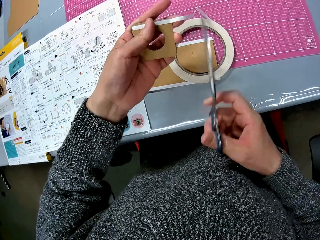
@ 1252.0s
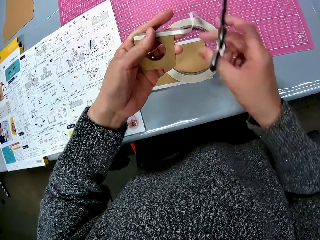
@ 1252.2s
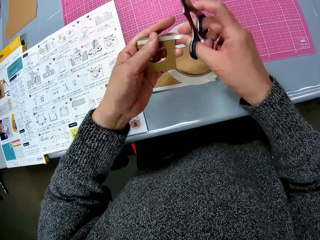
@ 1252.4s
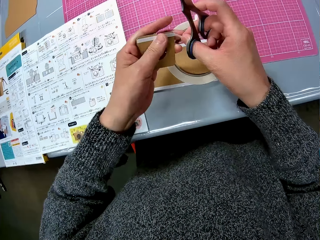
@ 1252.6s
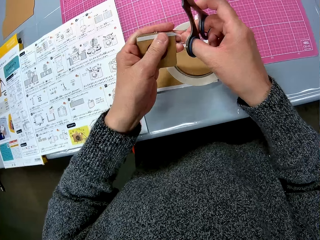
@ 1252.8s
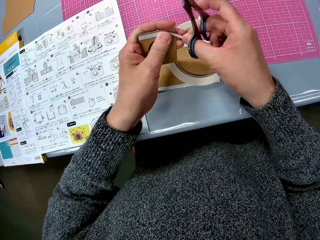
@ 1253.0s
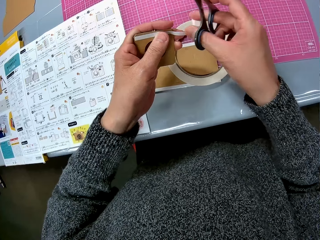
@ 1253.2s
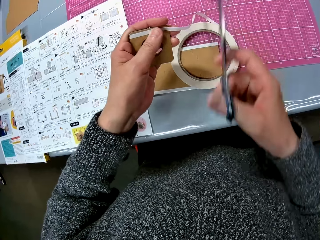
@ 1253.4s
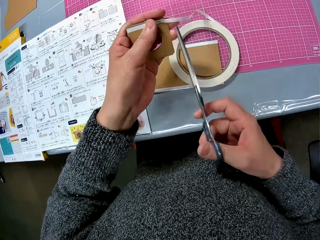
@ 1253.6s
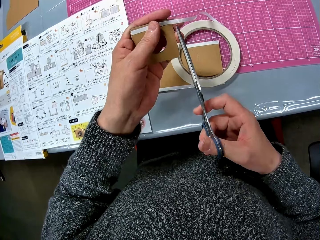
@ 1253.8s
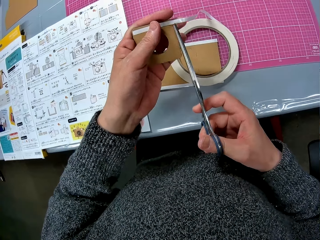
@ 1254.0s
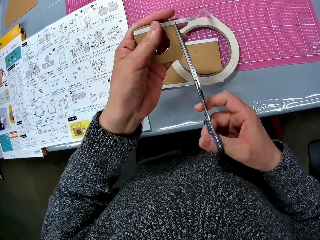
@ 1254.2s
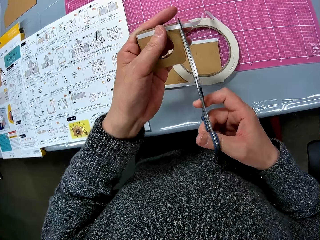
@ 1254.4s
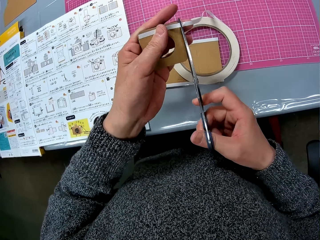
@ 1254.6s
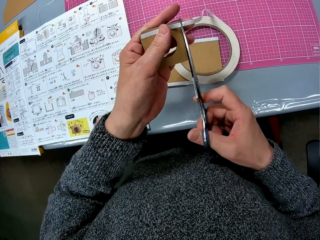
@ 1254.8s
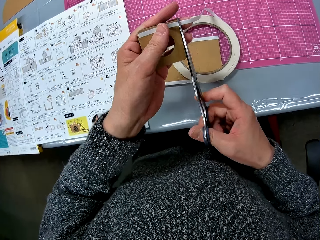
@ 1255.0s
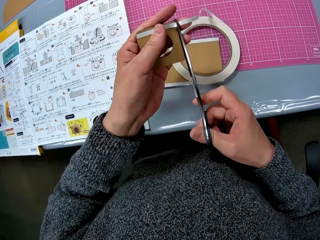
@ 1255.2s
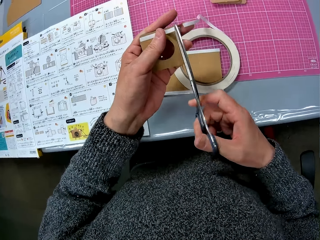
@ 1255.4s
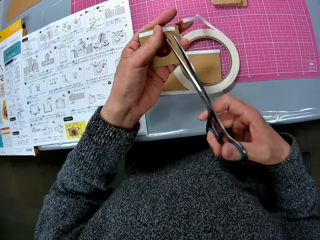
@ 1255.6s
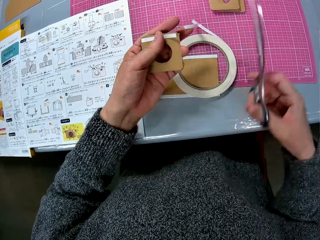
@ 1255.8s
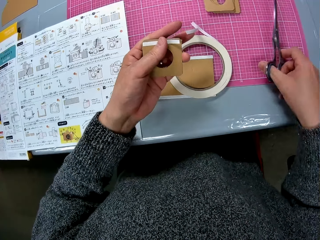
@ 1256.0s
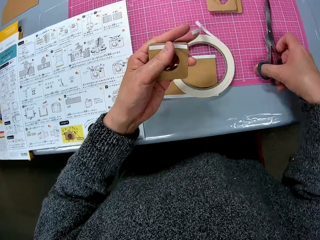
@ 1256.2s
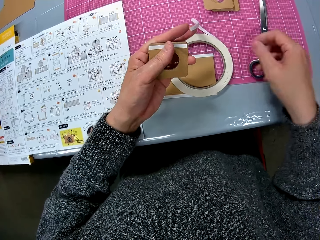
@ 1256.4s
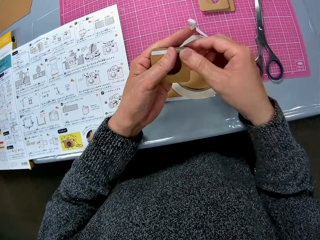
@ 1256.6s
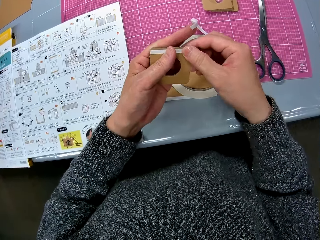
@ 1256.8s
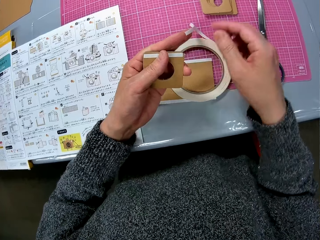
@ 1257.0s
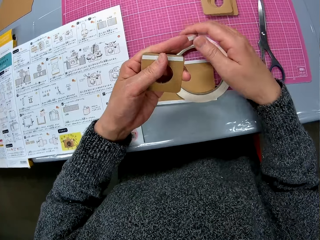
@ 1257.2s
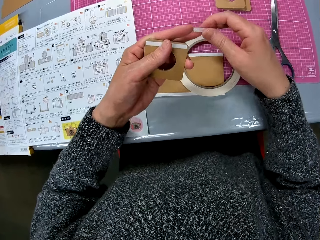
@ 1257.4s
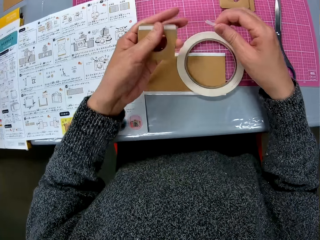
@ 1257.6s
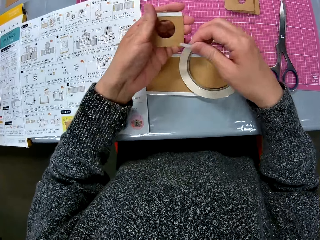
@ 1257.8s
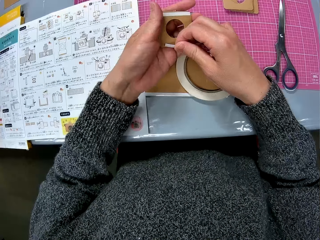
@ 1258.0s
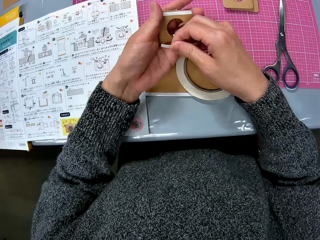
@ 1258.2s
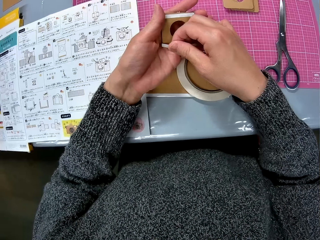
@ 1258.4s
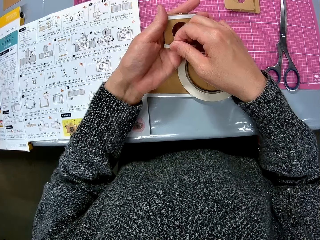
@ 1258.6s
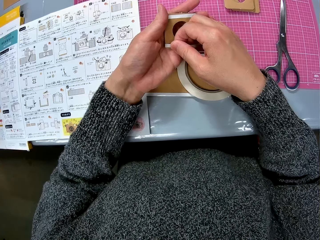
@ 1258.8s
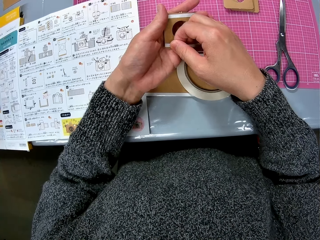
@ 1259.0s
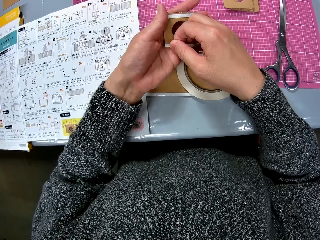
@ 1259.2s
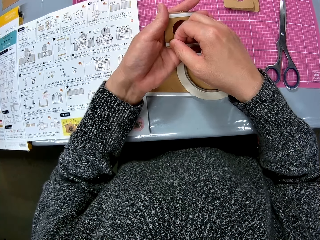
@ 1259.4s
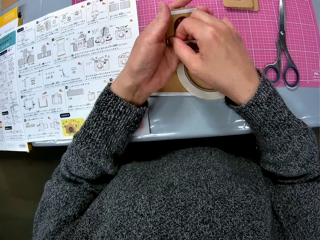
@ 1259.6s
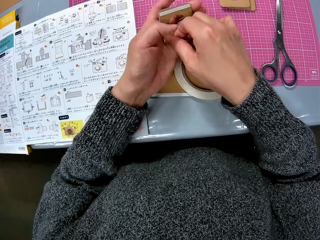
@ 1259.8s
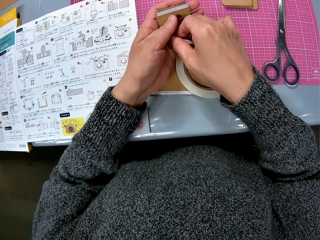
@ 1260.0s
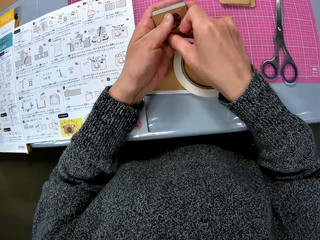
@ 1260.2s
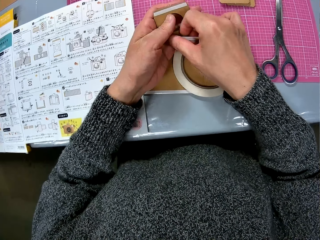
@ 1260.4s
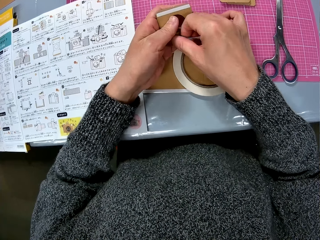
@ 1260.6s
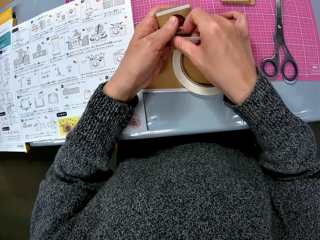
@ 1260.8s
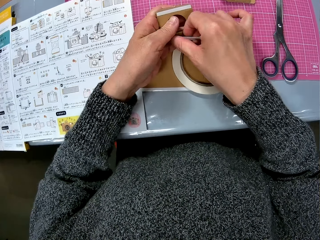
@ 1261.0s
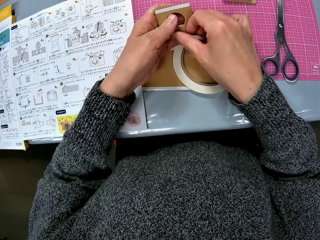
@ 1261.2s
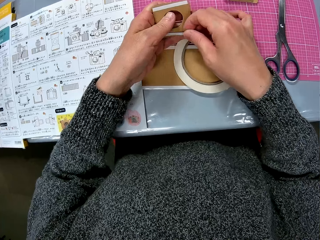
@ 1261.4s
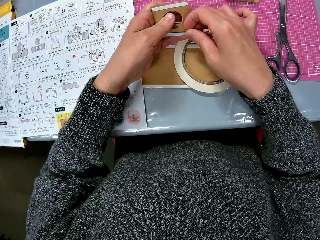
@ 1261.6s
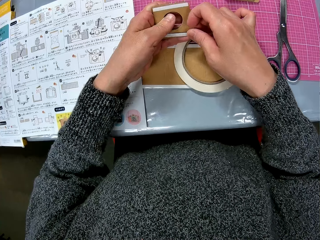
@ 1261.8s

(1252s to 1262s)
The camera wearer holds masking tape. She cuts the cello tape on the cardboard piece with the scissors in her right hand. She drops the scissors on the table. She picks up a sticker. She places the cut-out cello tape on the cardboard piece.

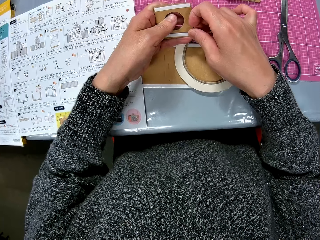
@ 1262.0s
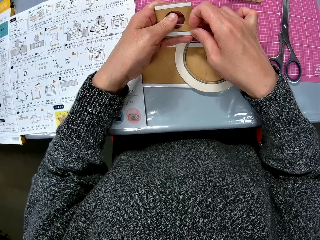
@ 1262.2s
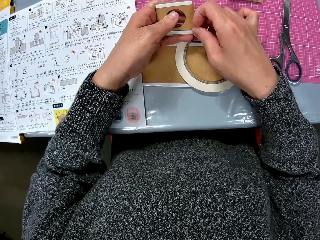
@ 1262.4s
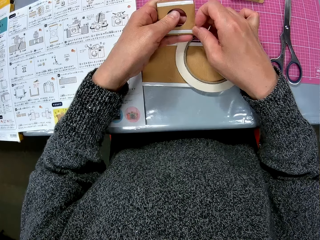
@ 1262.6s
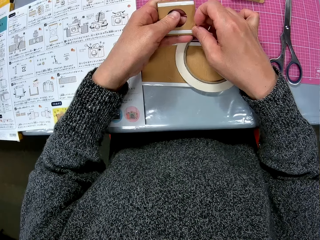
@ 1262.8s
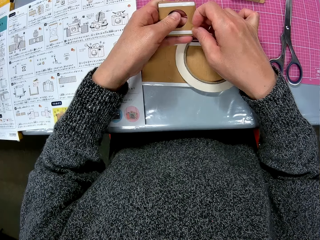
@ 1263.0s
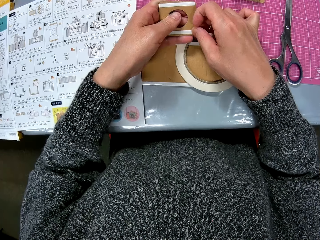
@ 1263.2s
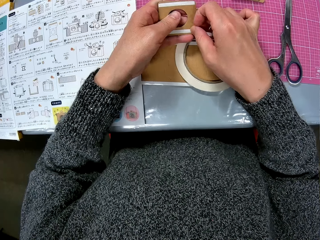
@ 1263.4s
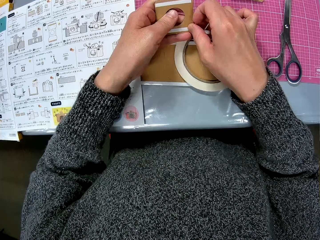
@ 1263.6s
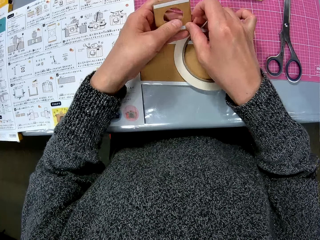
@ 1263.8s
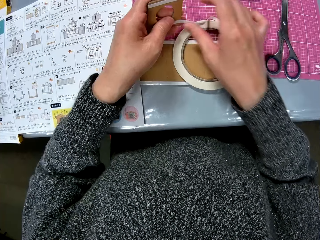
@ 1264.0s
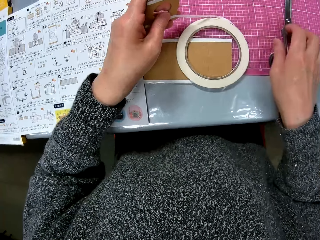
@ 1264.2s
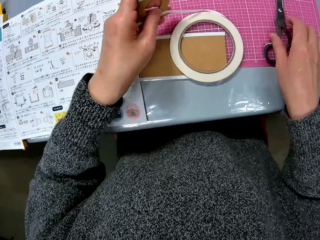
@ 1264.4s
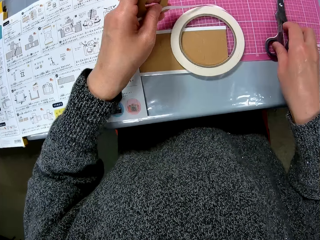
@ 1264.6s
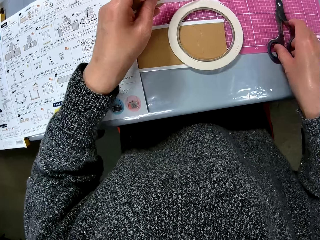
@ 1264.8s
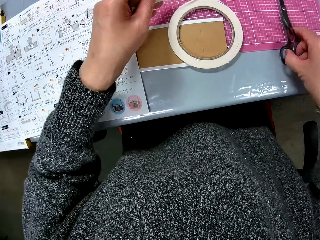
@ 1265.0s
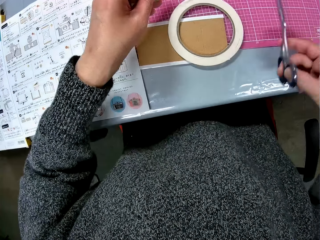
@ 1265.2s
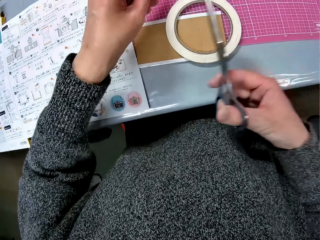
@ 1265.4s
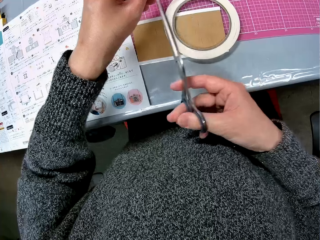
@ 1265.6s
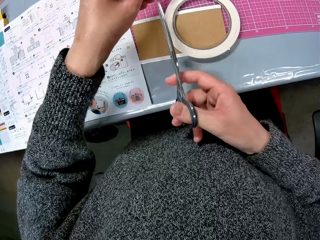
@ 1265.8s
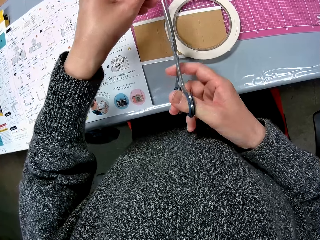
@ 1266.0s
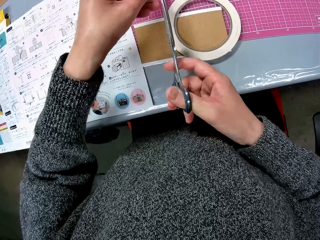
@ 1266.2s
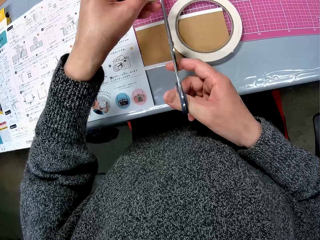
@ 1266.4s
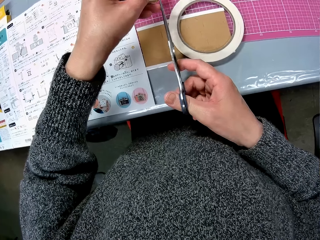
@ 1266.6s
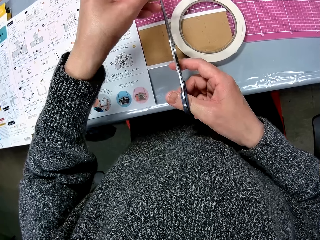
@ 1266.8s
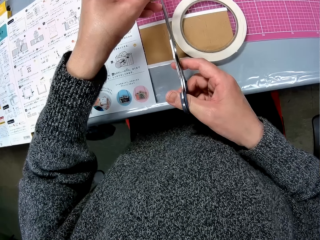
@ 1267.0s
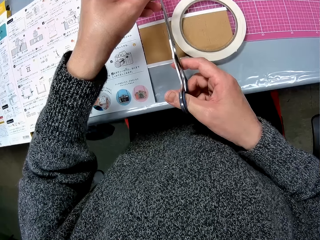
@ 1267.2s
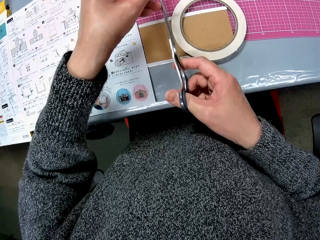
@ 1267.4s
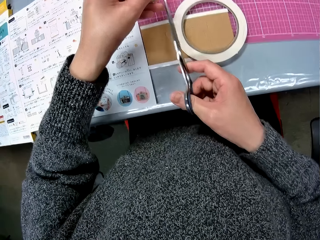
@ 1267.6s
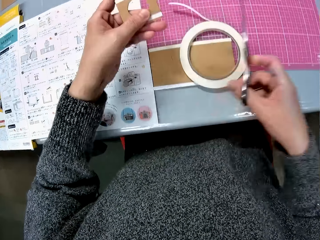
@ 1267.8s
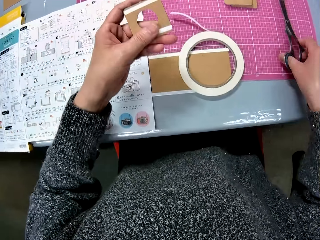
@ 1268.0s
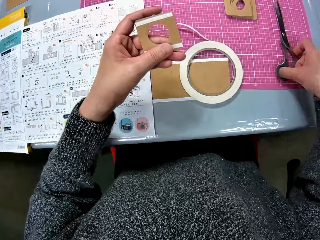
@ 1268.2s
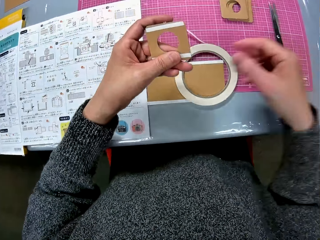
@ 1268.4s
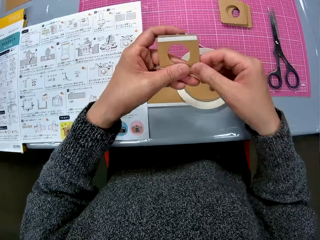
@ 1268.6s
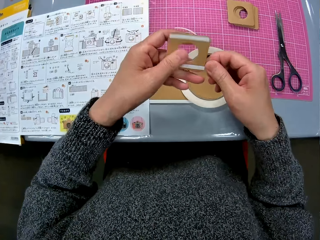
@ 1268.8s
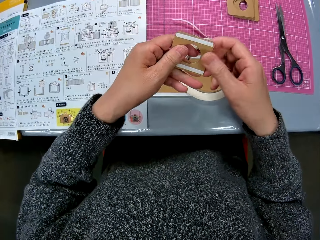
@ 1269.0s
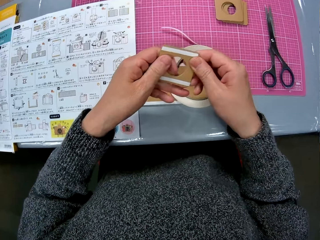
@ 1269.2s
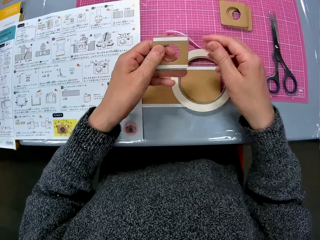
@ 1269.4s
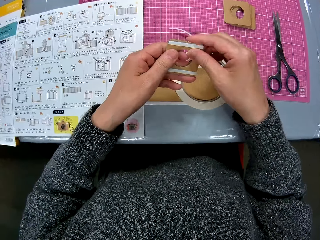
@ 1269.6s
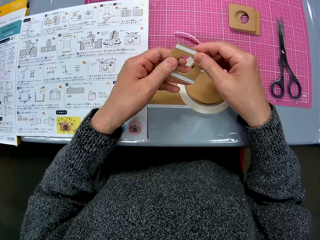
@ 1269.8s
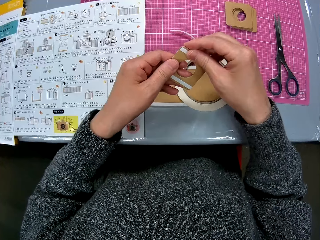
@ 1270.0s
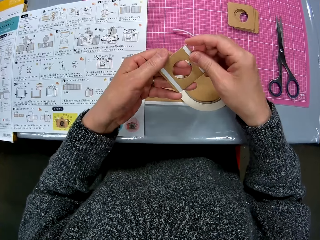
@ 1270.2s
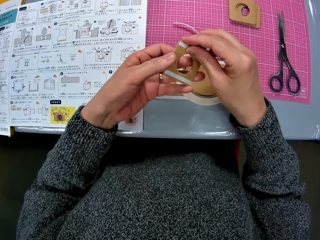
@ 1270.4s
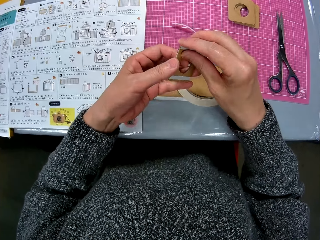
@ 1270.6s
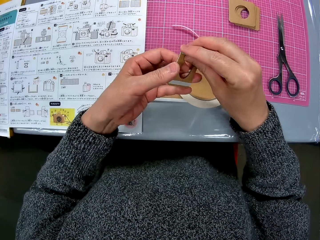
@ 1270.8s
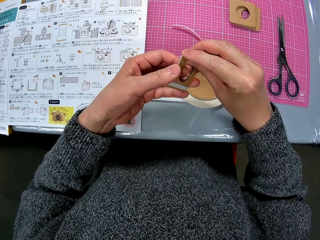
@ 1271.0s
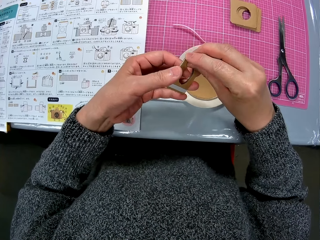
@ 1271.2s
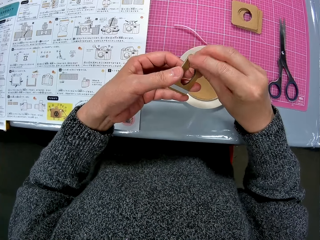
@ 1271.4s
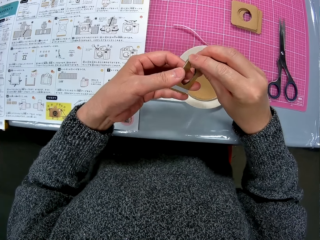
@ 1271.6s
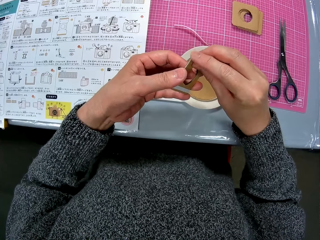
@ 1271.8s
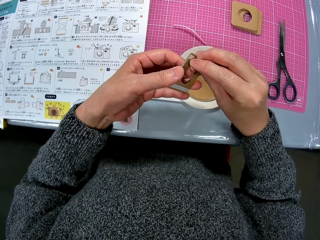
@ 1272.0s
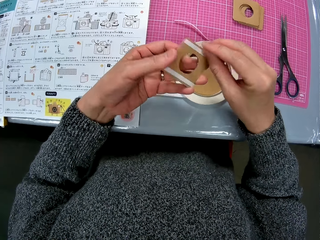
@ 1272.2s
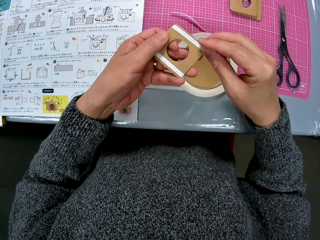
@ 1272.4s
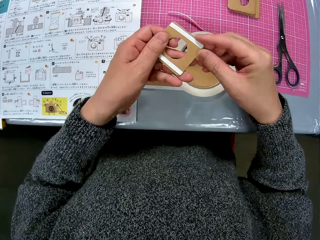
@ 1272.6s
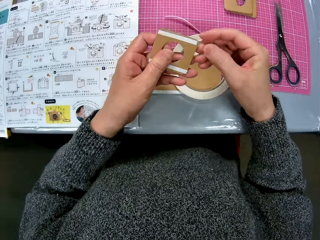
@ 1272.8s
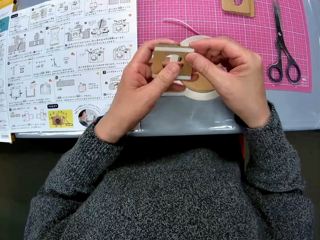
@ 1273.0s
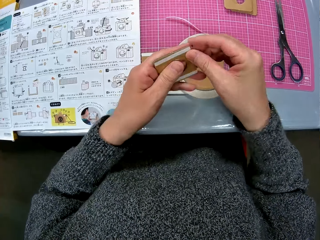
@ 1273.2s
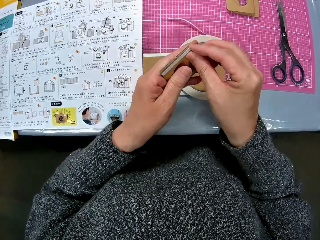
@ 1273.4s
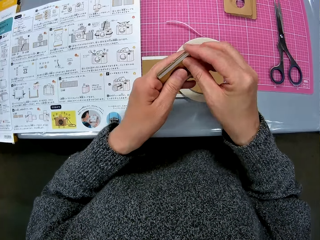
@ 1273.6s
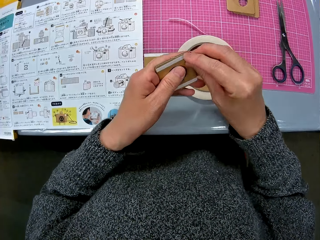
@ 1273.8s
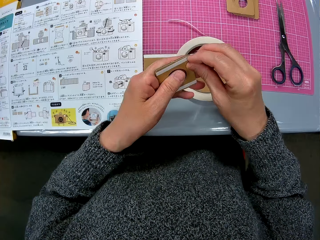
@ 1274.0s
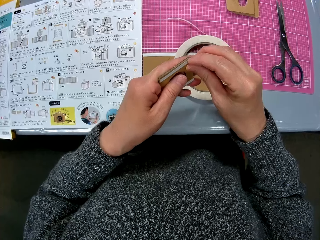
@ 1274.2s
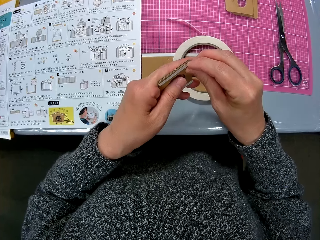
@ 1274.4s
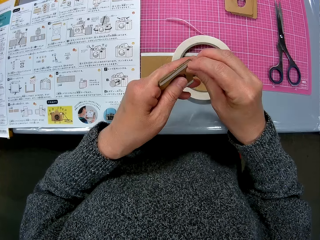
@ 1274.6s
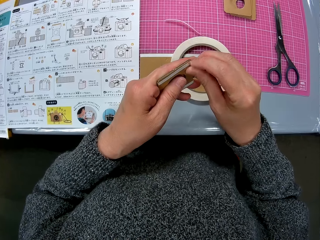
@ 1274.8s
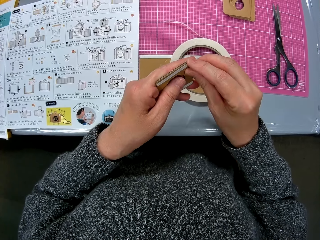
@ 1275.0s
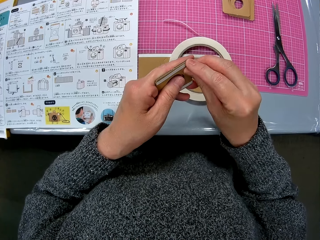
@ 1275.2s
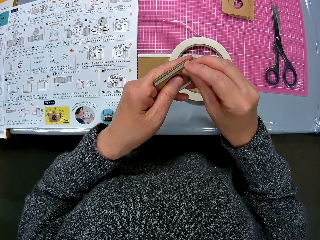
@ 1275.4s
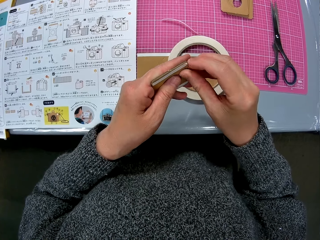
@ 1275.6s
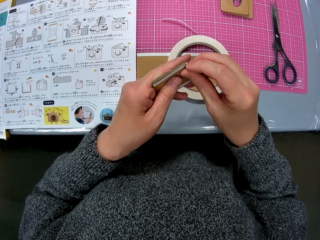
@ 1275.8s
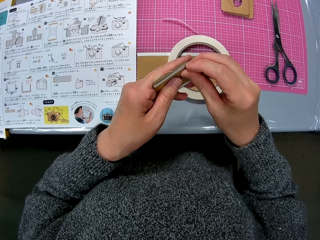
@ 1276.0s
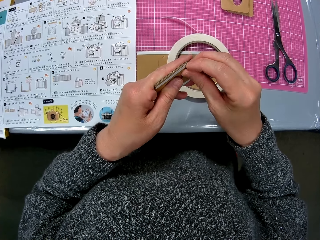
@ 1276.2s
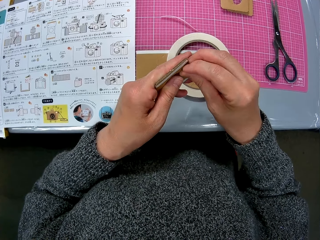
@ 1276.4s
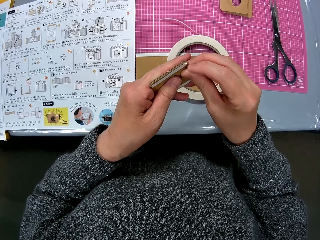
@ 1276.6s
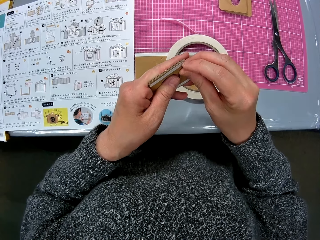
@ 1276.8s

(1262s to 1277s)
The camera wearer picks up the scissors from the table. They cut the cello tape or masking tape on the cardboard piece or crafting paper with the scissors in her right hand. They drop the scissors on the table. They press the masking tape onto the crafting paper. They adjust the cello tape on the cardboard piece with his right hand. They remove the cello tape on the cardboard piece.
